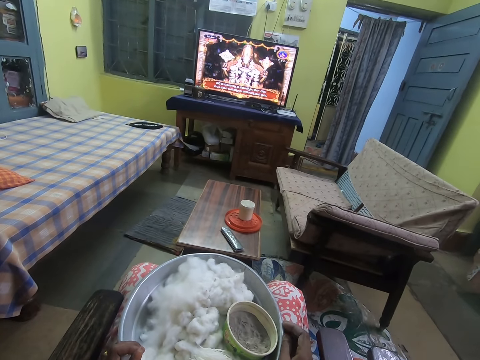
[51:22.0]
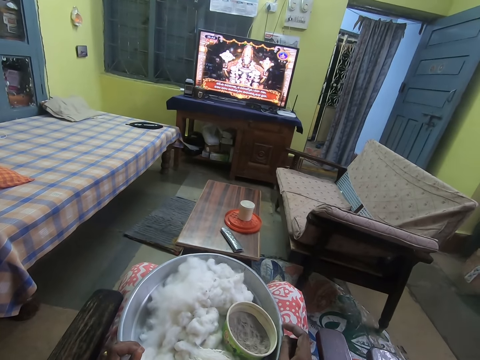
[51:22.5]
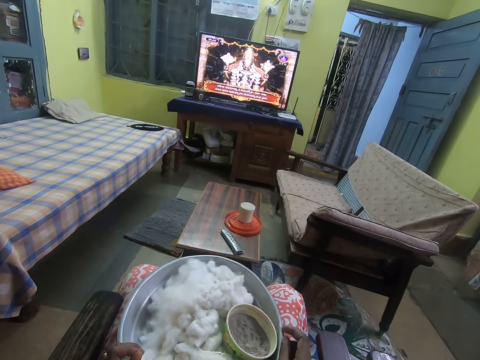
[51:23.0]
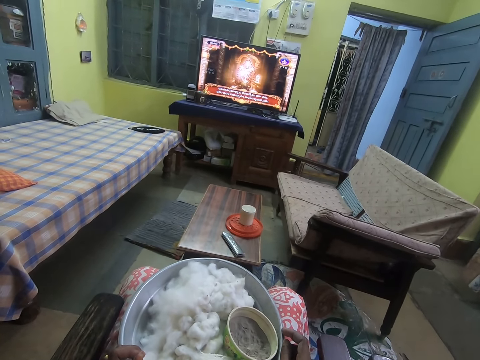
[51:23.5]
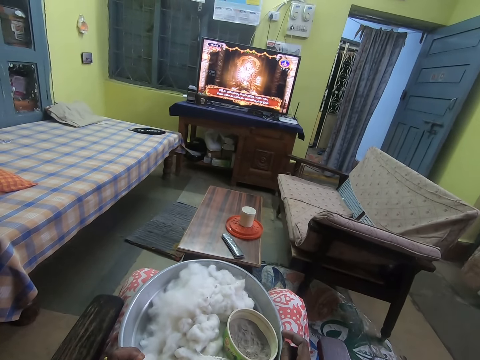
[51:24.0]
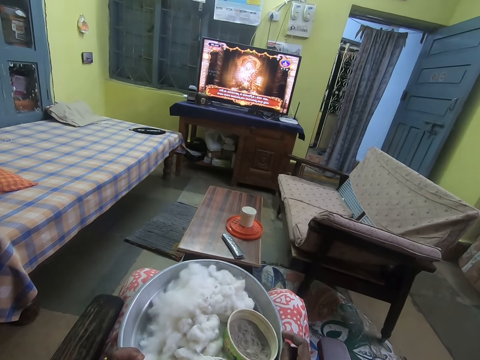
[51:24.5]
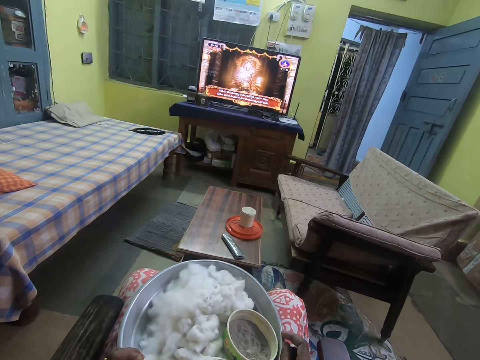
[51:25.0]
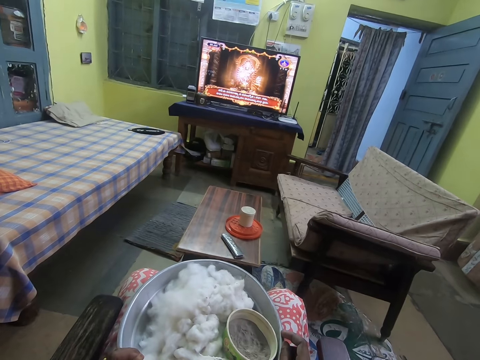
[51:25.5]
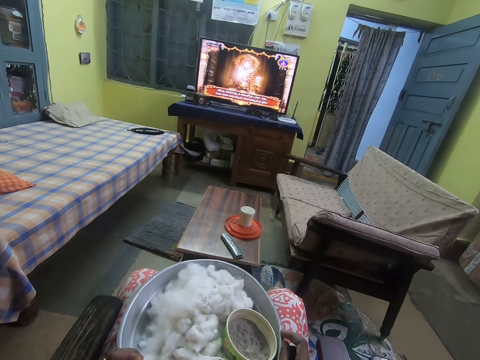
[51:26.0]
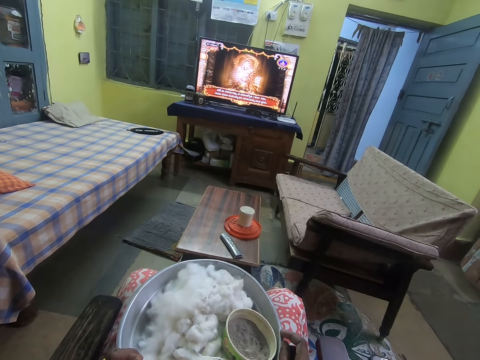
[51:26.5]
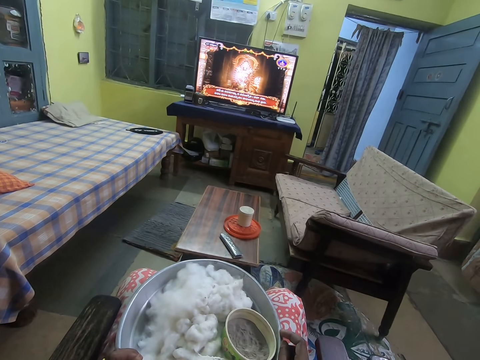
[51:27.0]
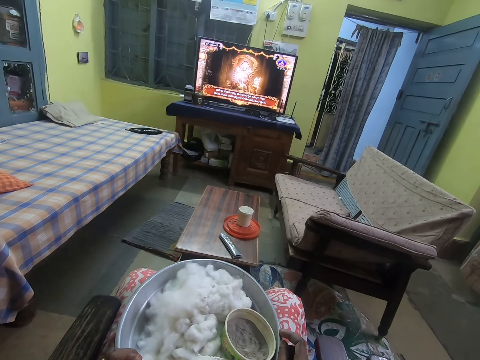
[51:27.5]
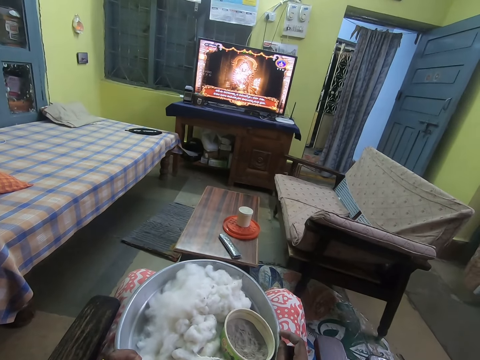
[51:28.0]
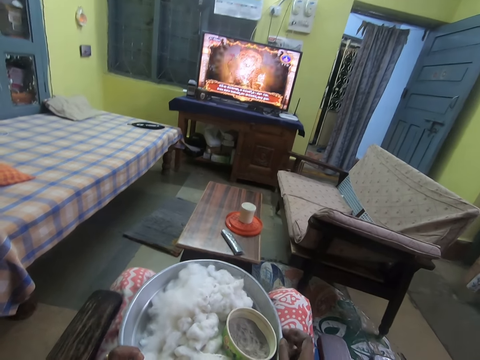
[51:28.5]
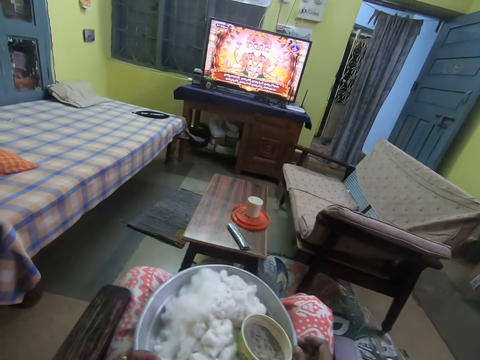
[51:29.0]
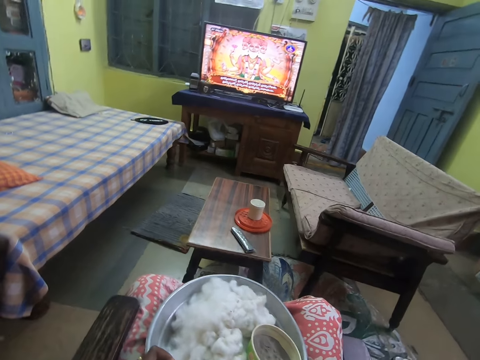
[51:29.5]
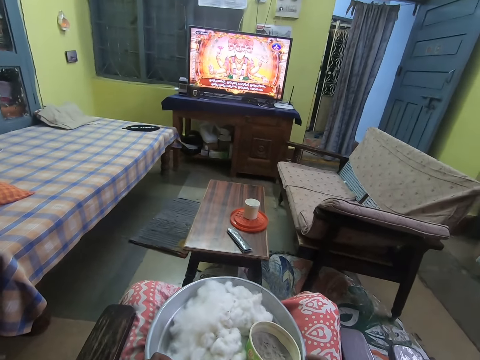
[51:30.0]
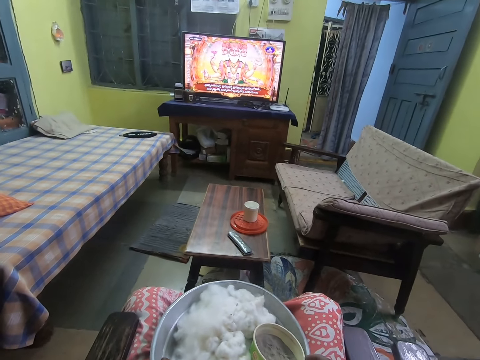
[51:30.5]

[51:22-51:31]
The camera wearer sings. They watch the television.

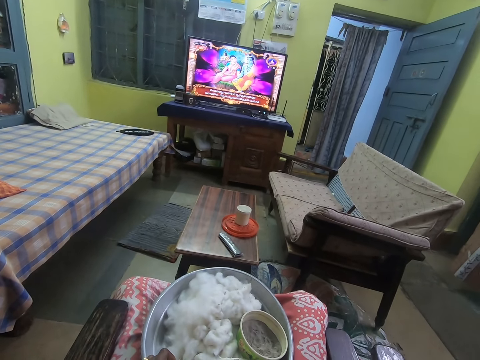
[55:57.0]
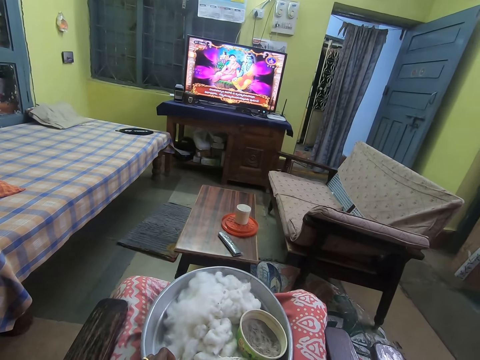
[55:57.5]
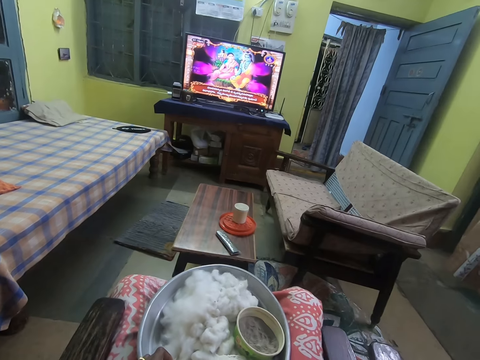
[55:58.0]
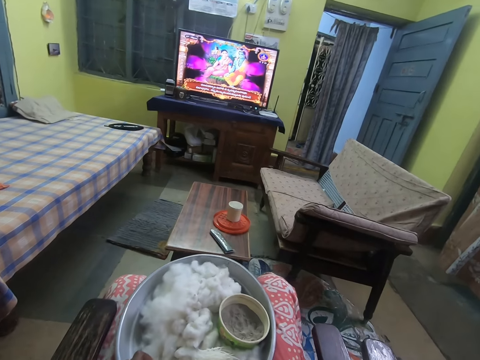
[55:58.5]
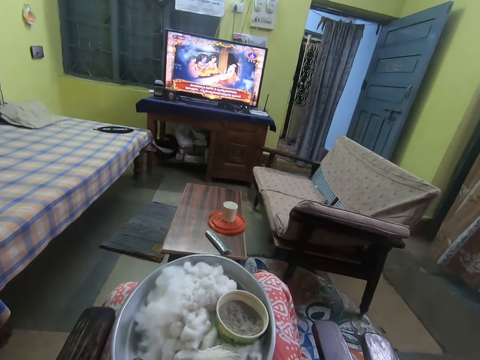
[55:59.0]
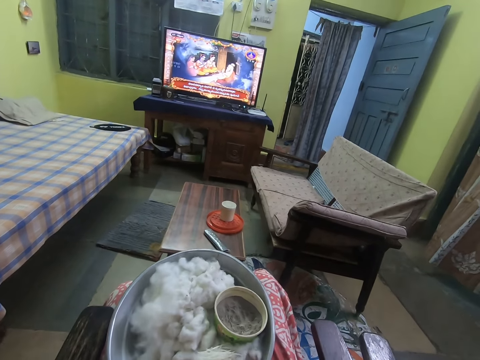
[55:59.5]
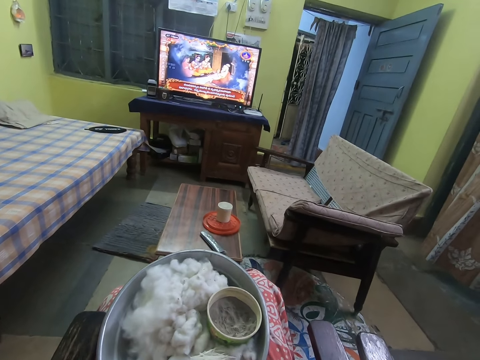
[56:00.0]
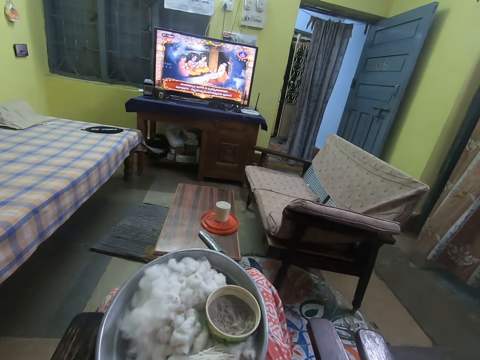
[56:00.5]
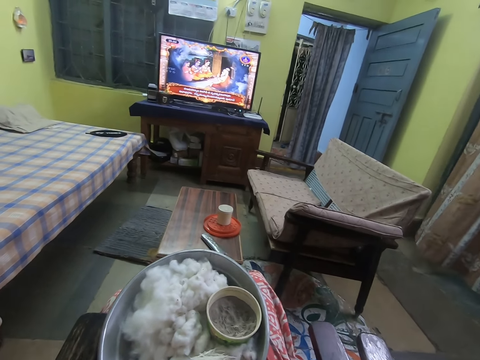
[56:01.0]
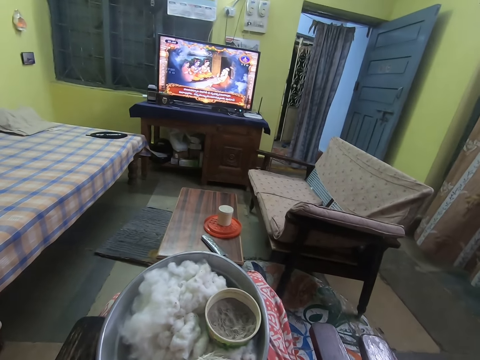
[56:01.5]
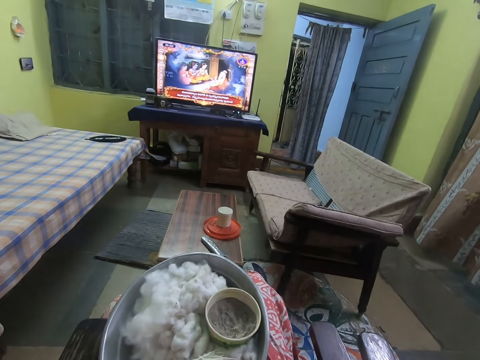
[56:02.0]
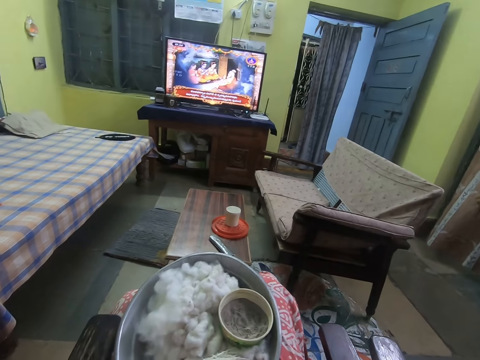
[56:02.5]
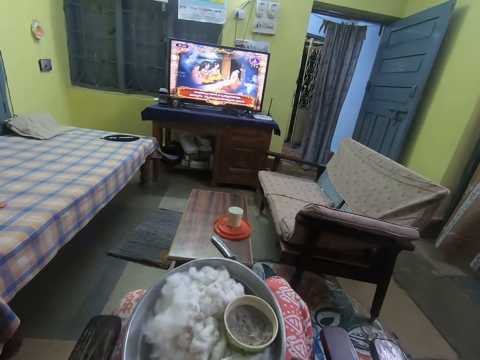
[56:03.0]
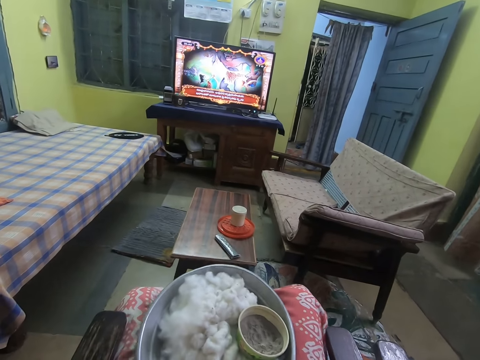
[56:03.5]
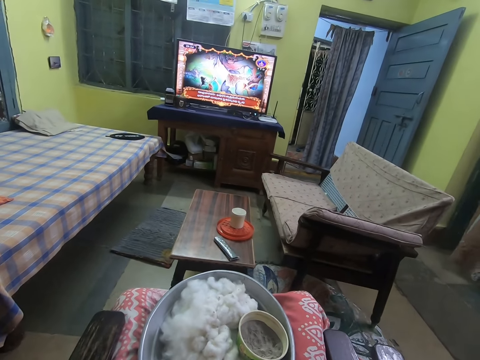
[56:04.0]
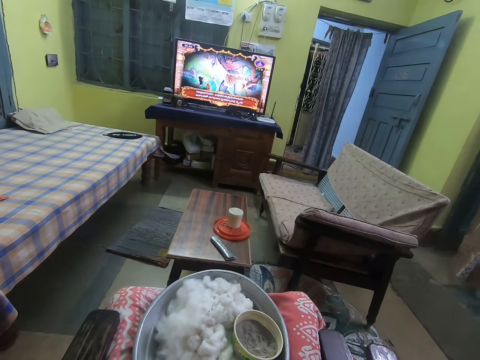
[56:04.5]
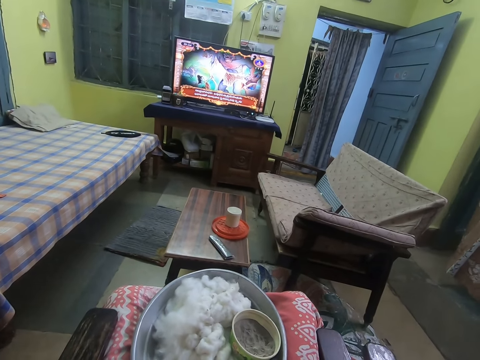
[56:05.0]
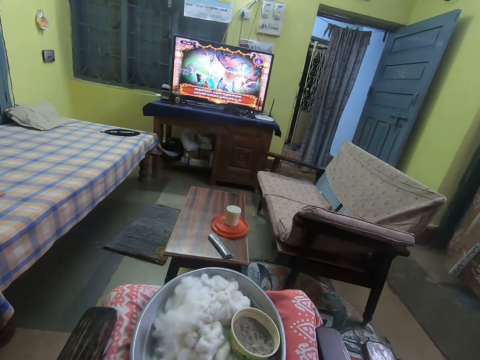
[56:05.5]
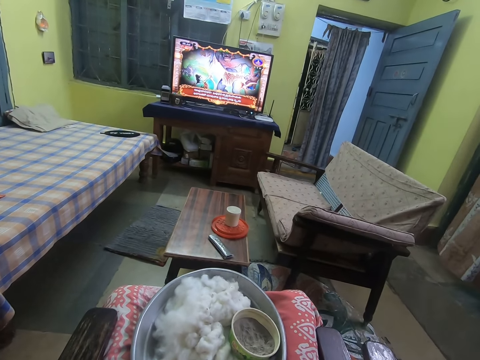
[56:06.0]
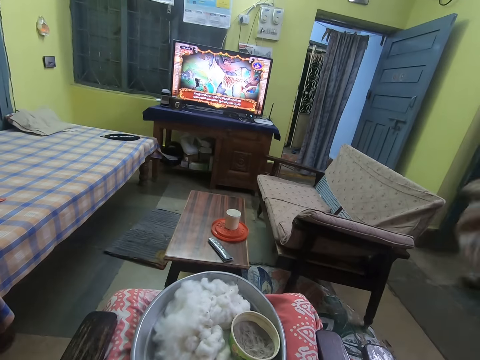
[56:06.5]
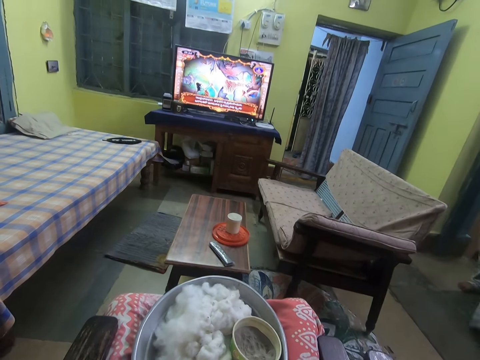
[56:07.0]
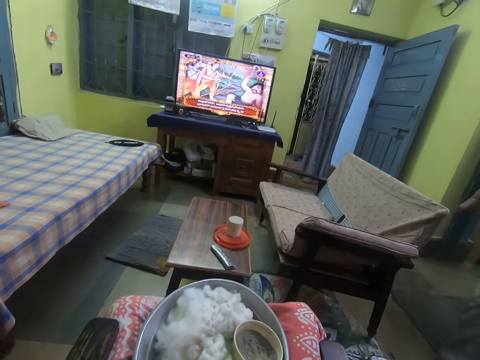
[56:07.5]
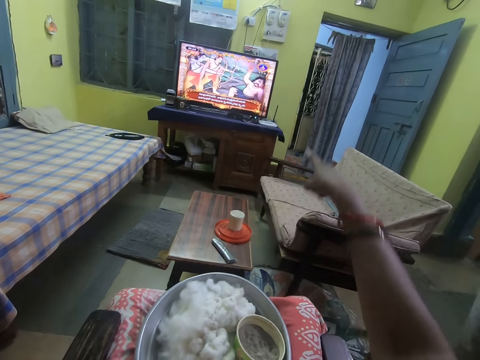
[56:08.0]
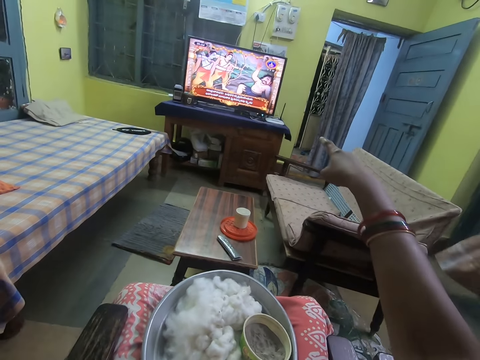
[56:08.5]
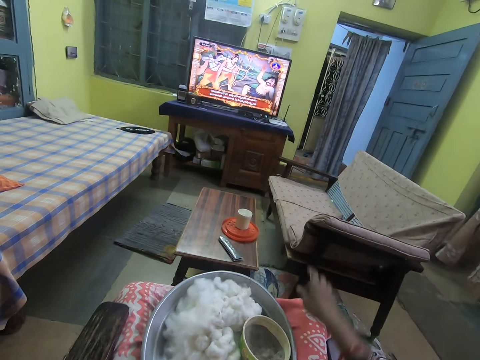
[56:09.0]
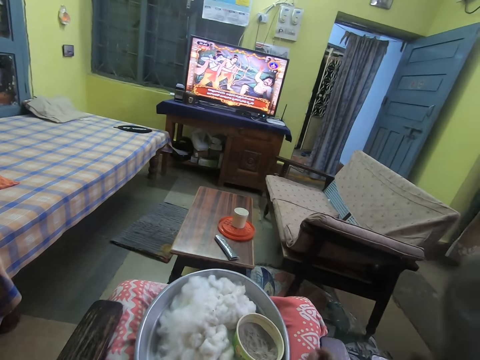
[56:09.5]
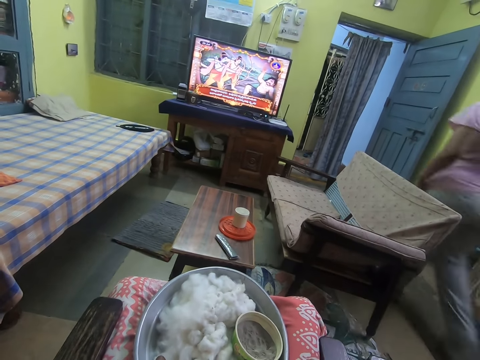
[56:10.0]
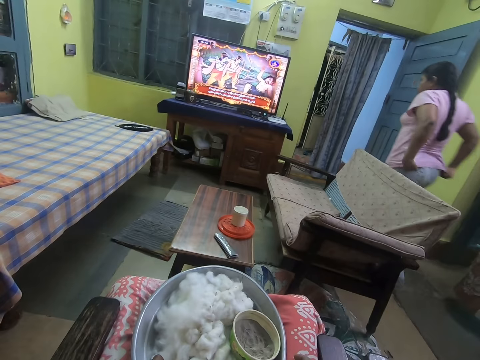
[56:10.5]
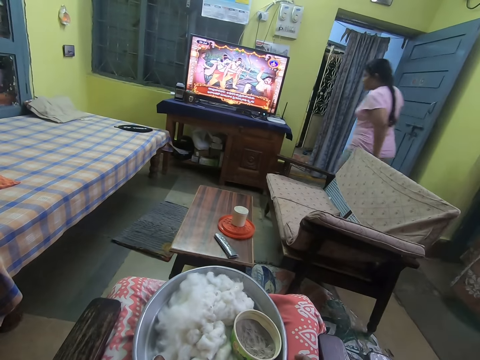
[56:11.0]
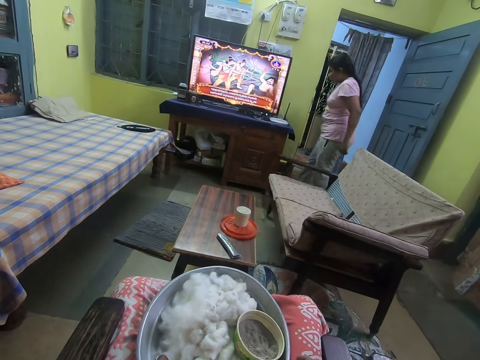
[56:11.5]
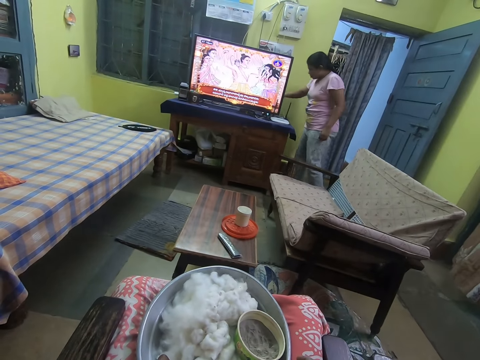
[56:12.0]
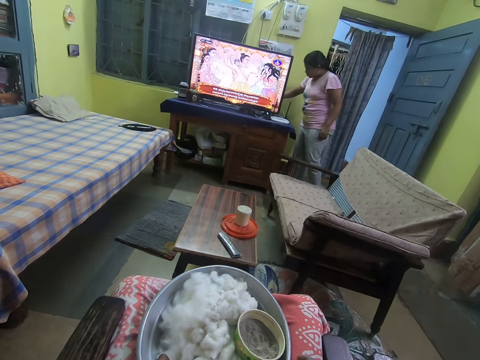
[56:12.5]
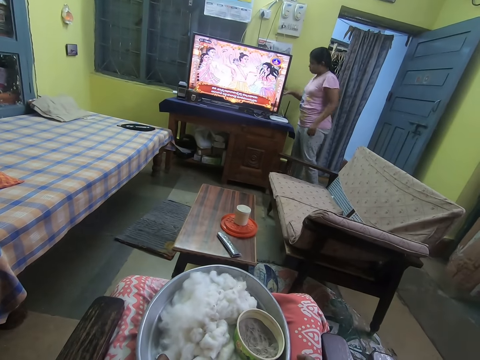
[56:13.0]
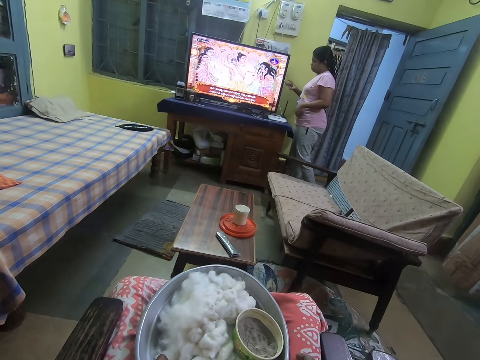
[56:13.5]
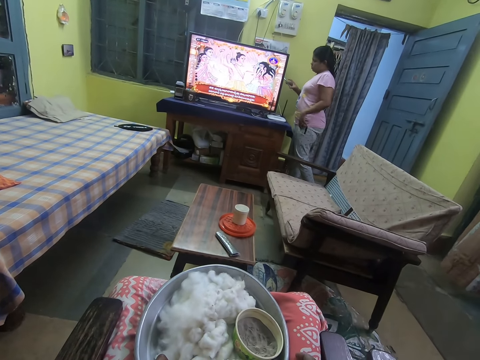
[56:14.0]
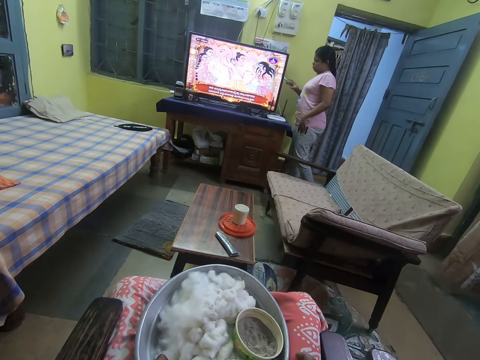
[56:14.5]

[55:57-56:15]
The camera wearer watches the television. She speaks to a woman. The woman moves a curtain with her right hand. The camera wearer points at the TV with her right hand. She watches the television. She drops the right hand. She watches the television. The woman picks up a phone from a table with her right hand.
